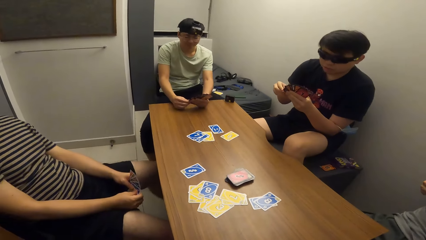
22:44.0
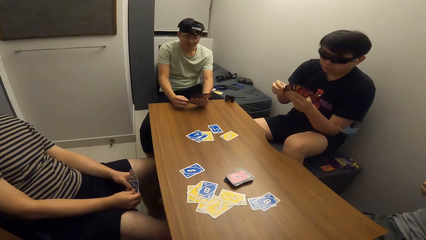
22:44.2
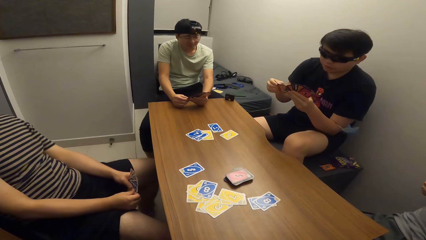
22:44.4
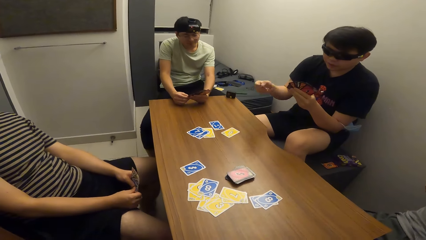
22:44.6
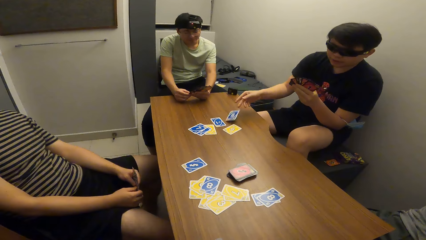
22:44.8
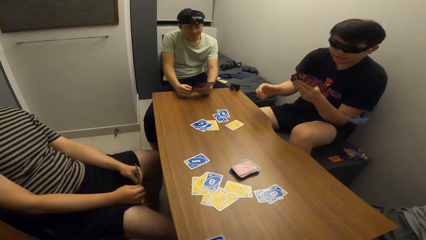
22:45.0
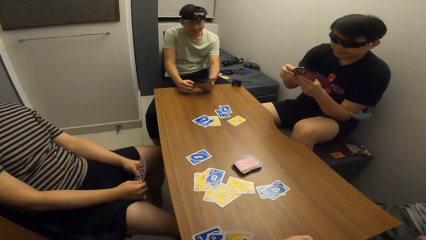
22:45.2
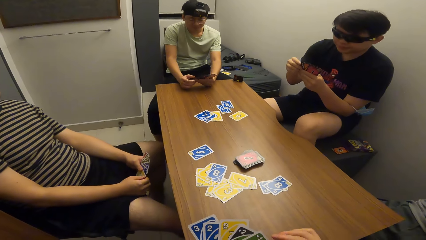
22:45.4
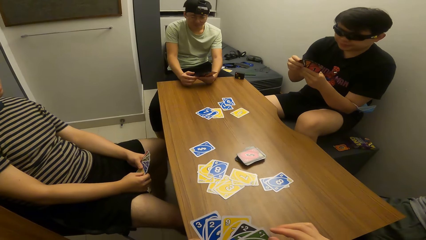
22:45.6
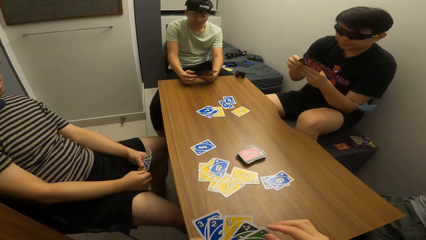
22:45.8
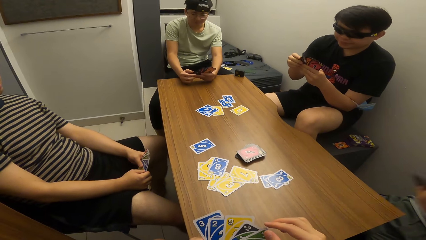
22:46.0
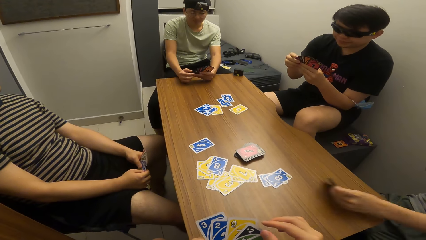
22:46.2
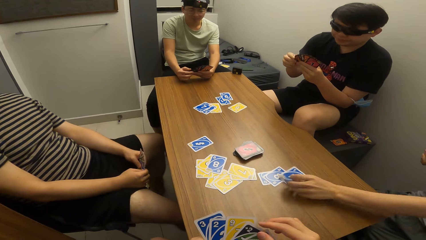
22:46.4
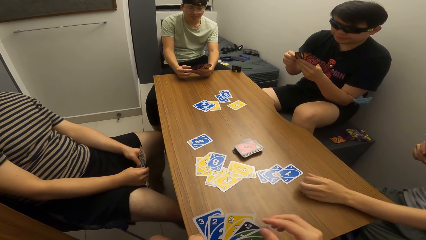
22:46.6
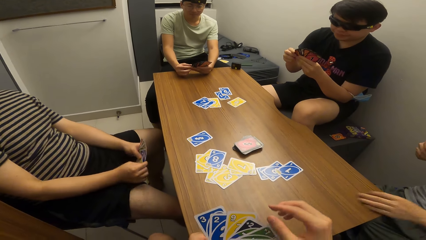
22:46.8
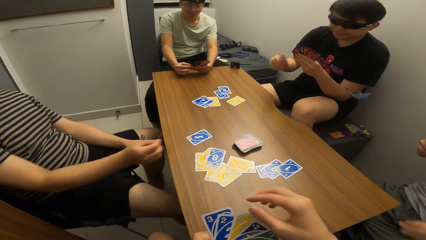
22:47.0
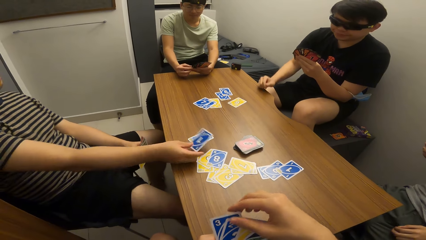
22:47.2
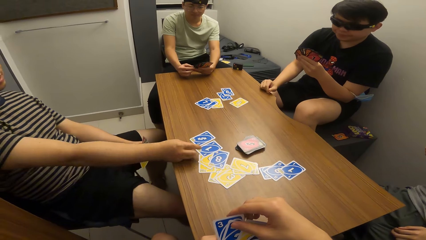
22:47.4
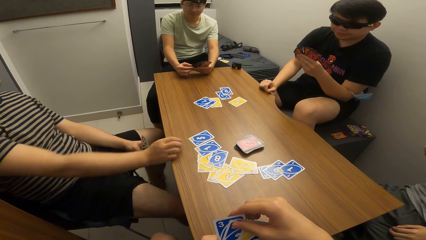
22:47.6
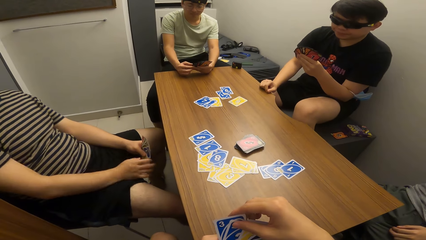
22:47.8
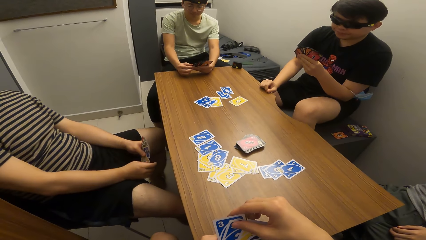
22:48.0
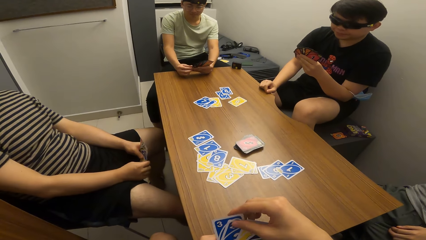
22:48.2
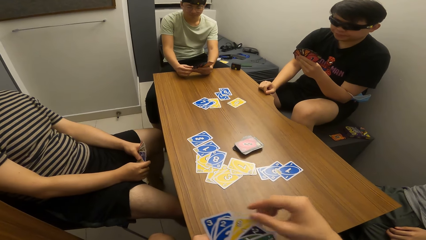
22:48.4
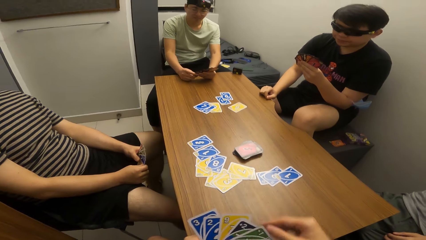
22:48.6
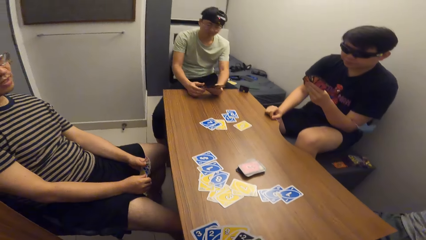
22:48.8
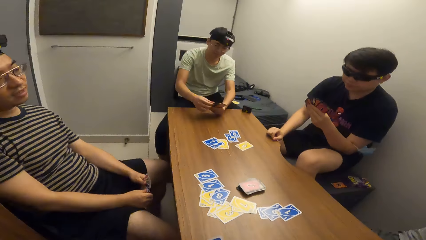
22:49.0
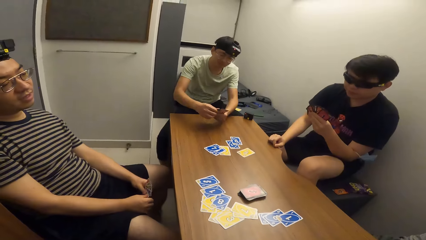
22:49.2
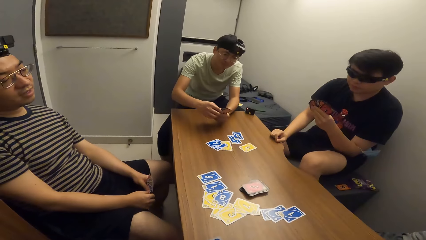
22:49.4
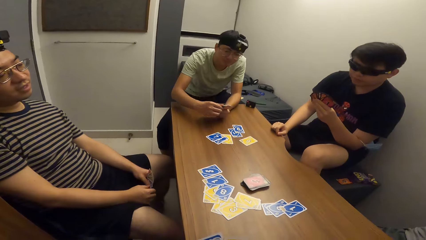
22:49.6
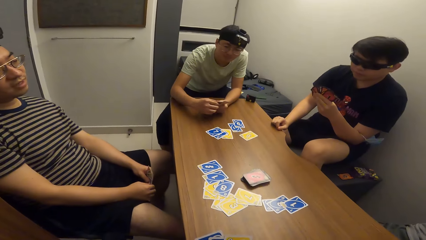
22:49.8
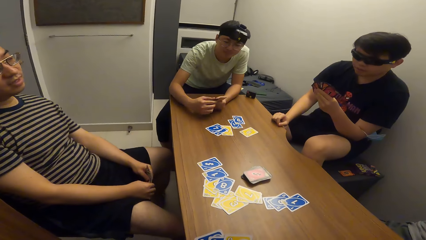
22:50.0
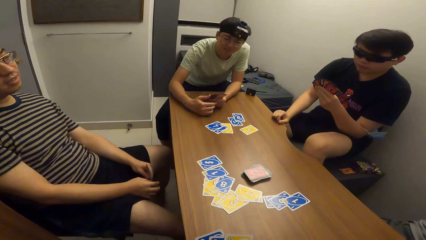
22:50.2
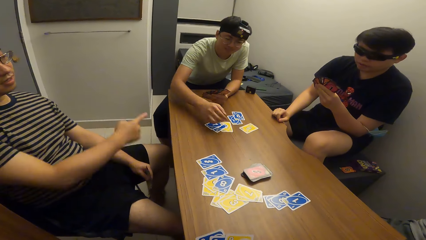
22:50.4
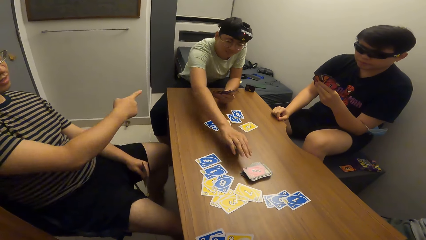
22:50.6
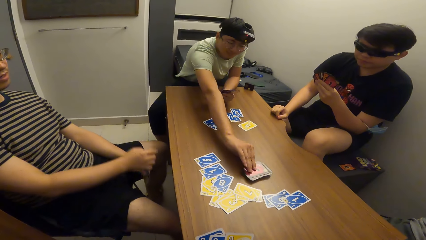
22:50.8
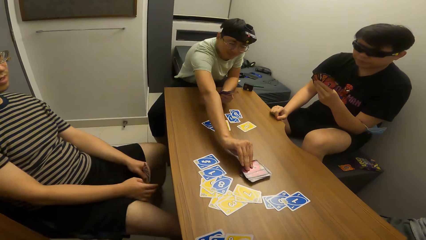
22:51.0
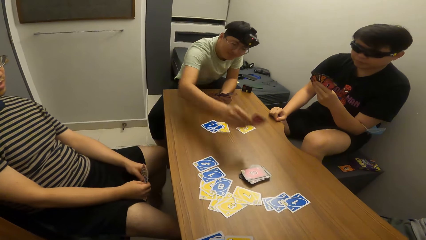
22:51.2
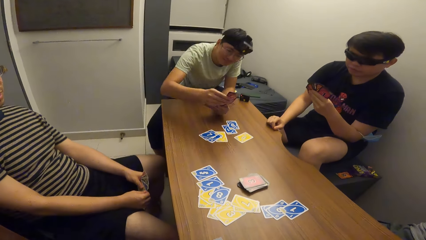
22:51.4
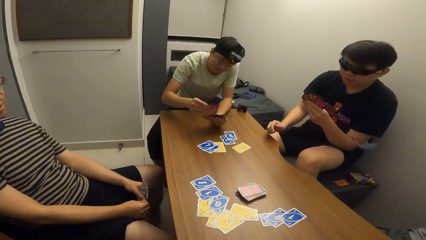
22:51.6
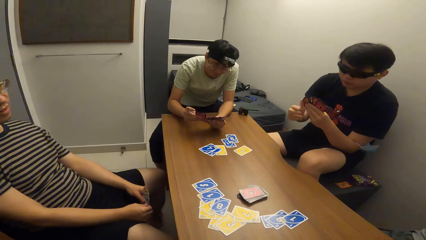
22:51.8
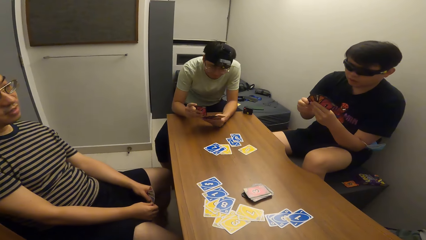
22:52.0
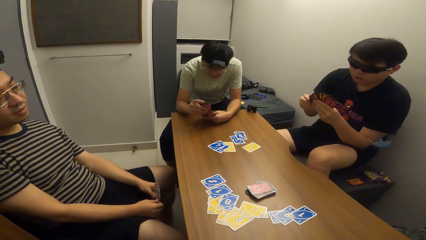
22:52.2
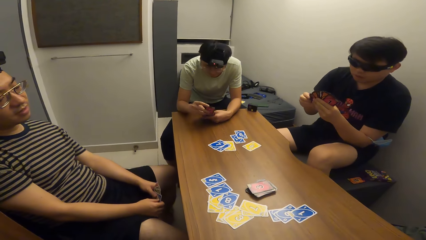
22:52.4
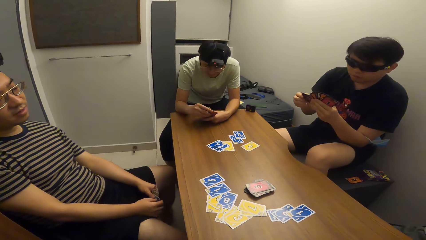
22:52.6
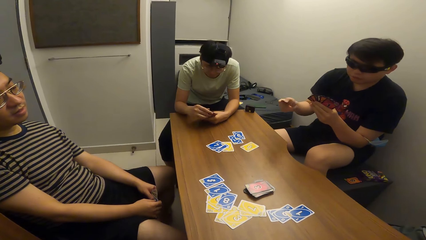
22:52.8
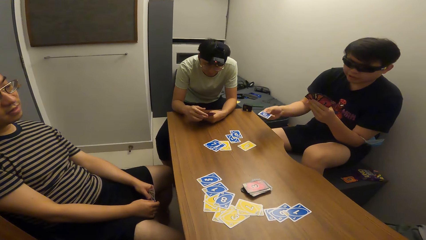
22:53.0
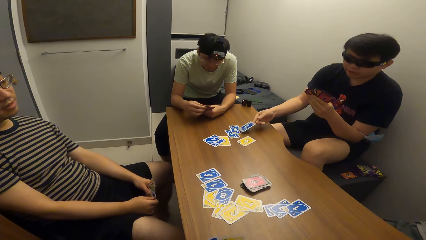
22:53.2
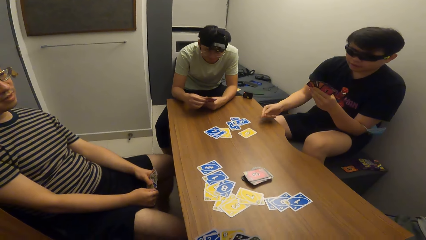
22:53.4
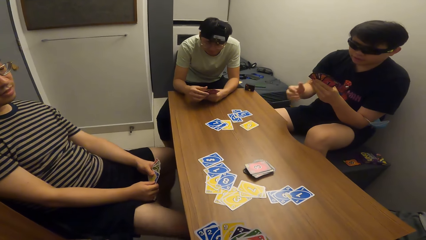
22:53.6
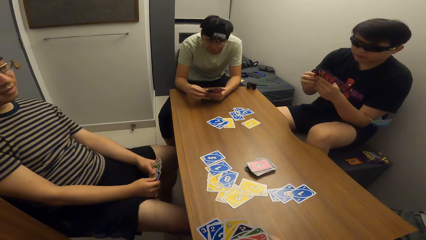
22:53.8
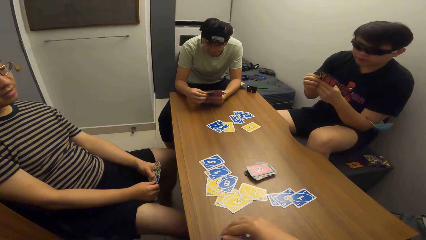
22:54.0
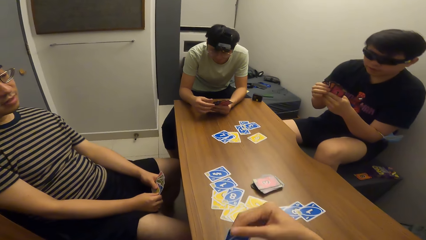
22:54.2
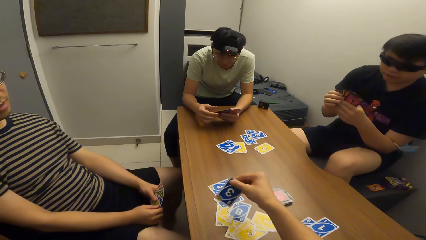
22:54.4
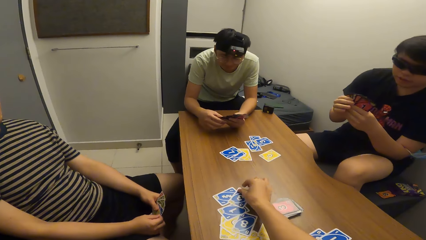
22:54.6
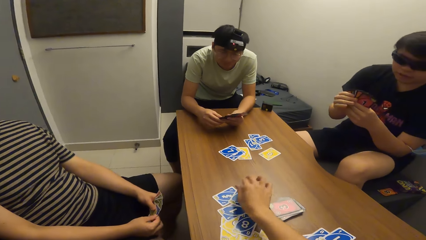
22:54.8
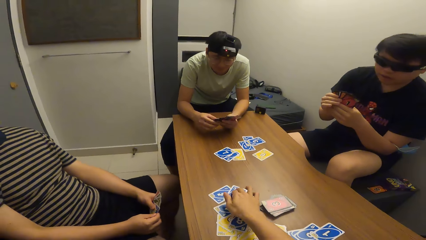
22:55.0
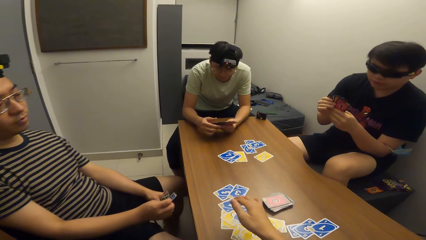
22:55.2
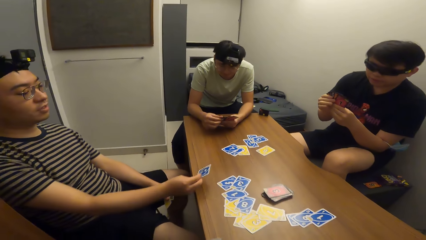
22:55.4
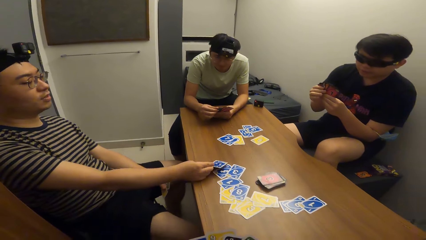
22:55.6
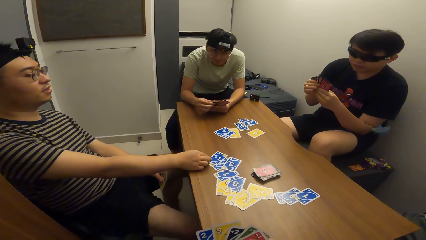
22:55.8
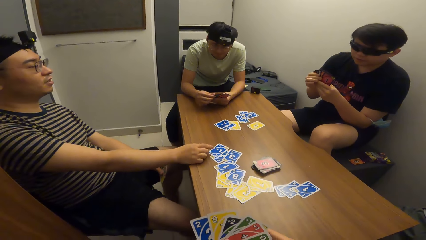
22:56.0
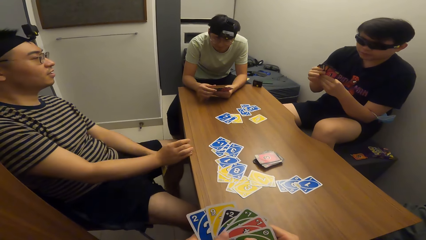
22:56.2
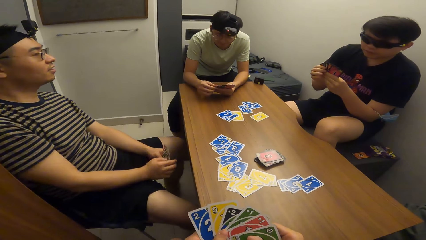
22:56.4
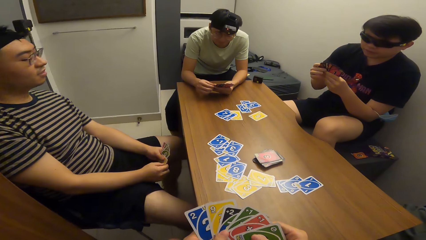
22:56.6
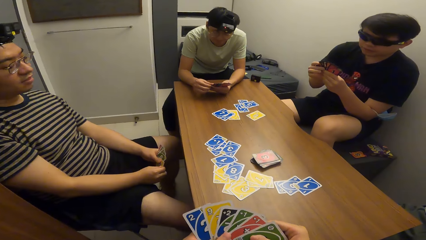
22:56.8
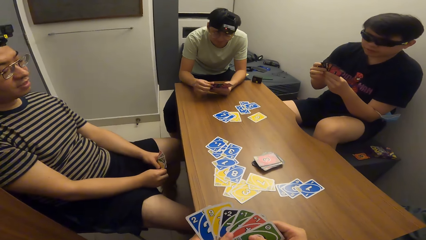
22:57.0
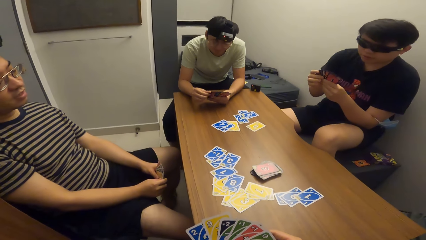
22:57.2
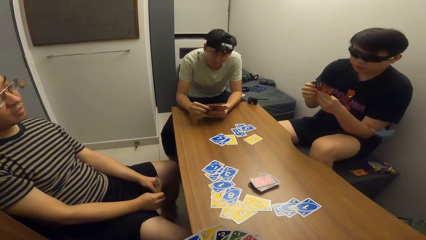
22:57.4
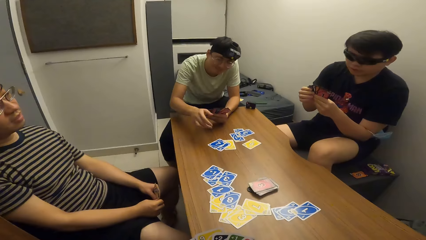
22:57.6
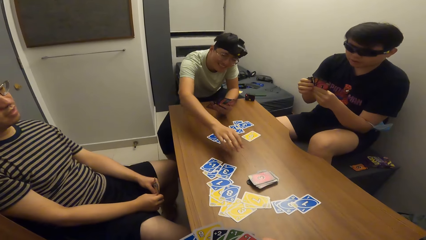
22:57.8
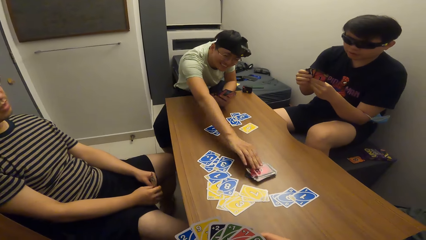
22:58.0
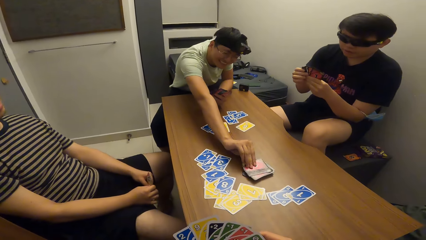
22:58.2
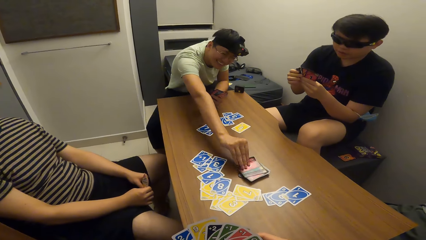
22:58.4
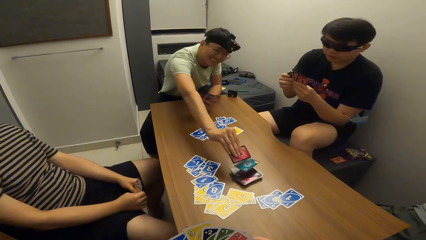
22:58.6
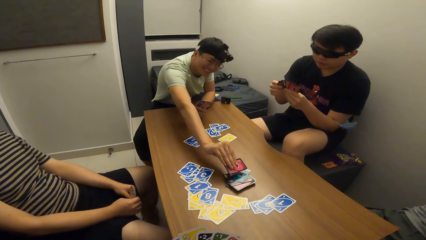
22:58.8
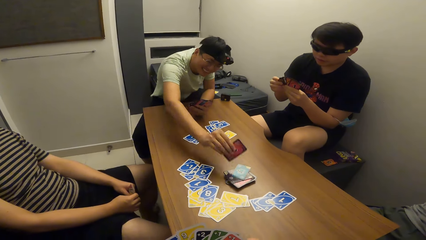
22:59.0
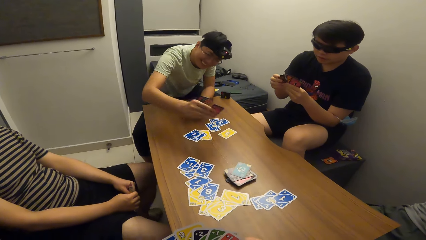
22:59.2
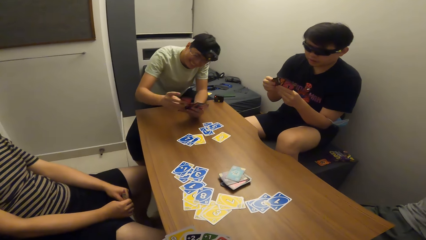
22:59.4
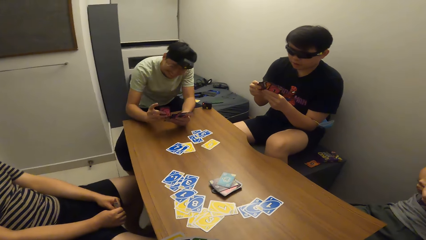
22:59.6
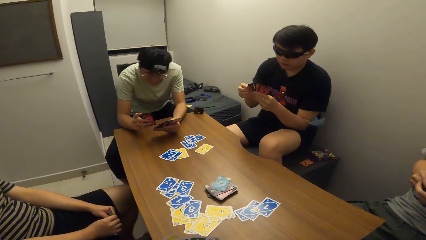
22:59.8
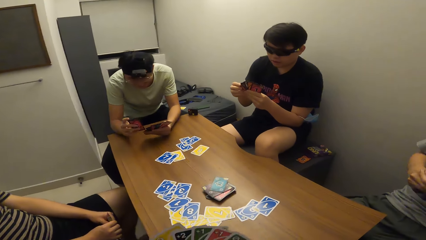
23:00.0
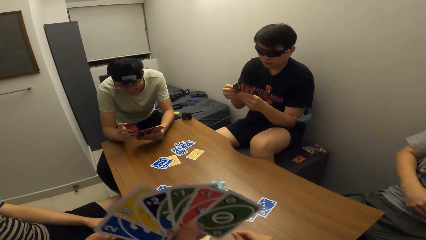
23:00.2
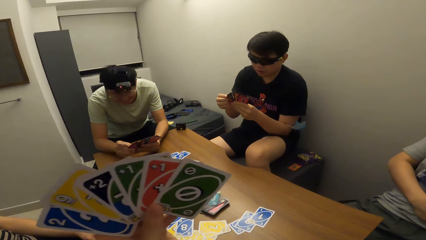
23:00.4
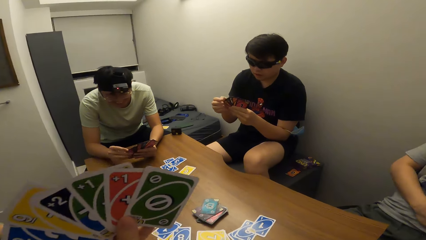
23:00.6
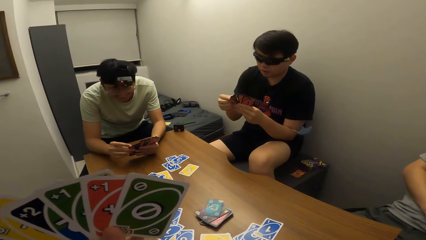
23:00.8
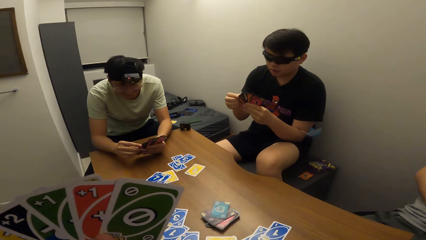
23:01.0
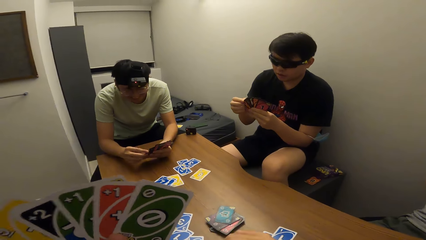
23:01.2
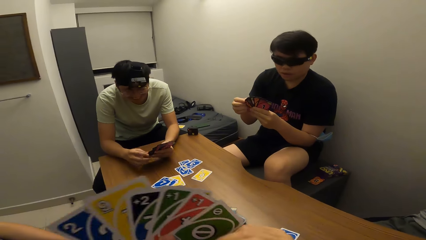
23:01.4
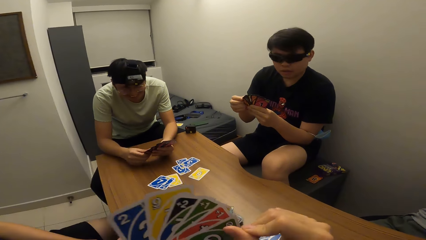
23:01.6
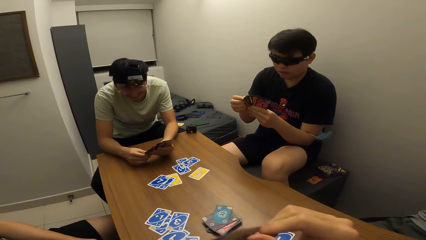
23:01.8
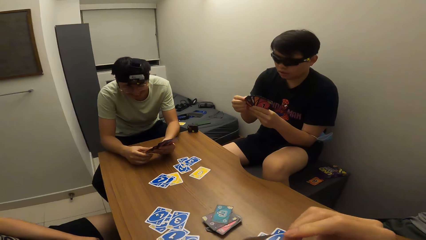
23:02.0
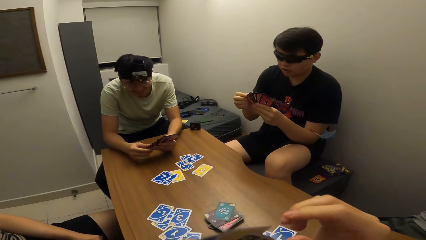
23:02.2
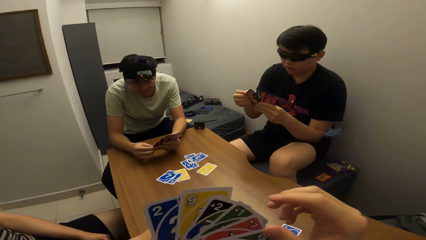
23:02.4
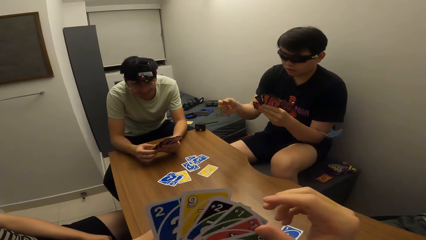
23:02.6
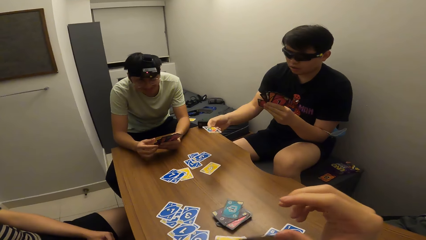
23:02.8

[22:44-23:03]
A man drops the playing card on the table with his right hand. Another man plays a card in his left hand on the table. A third man plays a card in his right hand on the table. The third man points at a fourth man. The fourth man picks up a card on the table with his right hand. The first man chooses a card and plays the card in his right hand on the table. The camera wearer plays a card in his right hand on the table. The third man plays a card in his right hand on the table. The fourth man picks up a card on the table with his right hand. The camera wearer stretches his hand.
